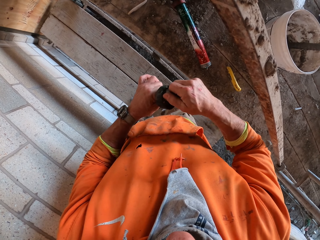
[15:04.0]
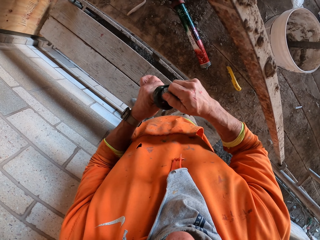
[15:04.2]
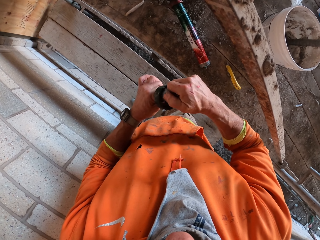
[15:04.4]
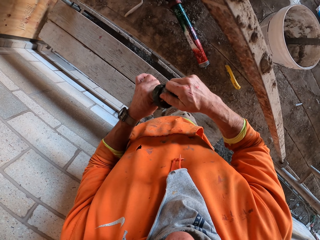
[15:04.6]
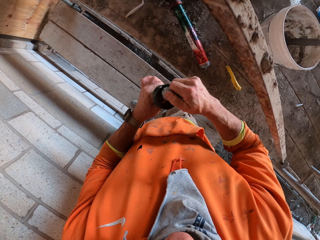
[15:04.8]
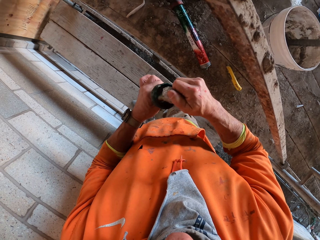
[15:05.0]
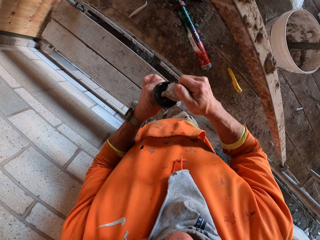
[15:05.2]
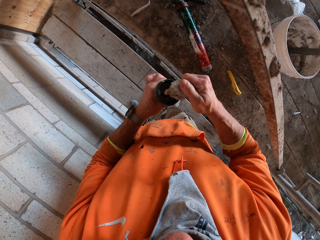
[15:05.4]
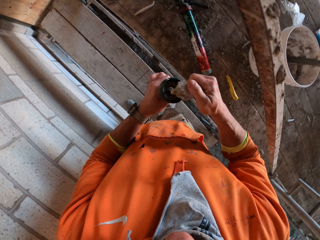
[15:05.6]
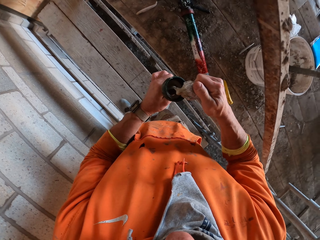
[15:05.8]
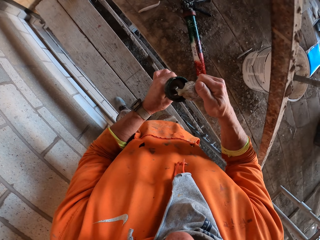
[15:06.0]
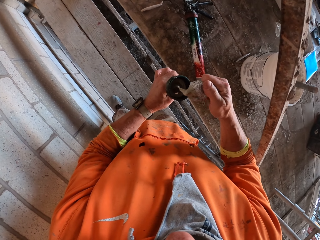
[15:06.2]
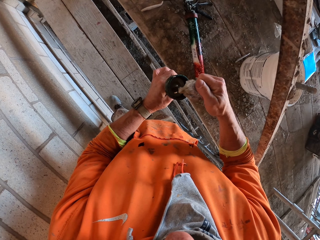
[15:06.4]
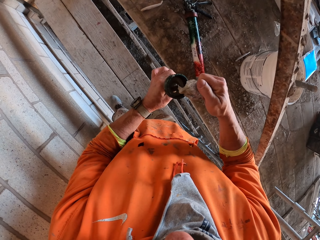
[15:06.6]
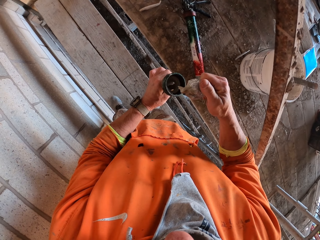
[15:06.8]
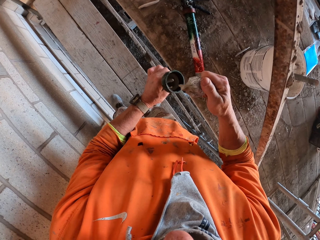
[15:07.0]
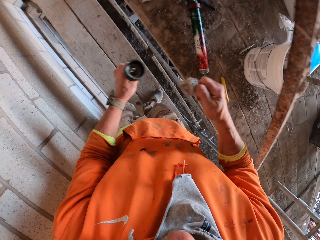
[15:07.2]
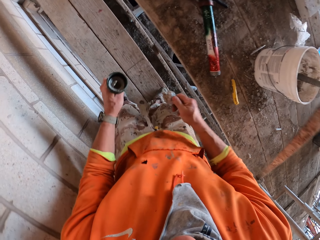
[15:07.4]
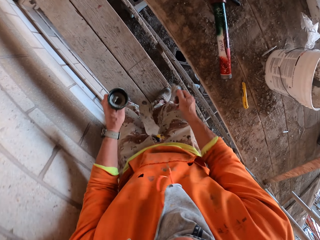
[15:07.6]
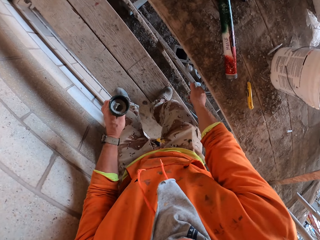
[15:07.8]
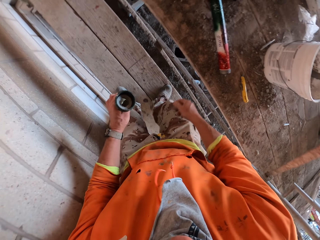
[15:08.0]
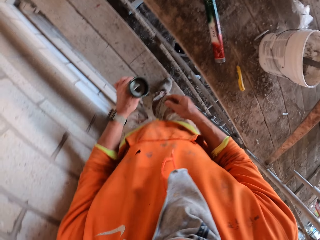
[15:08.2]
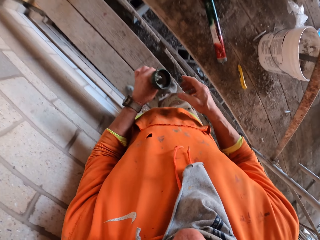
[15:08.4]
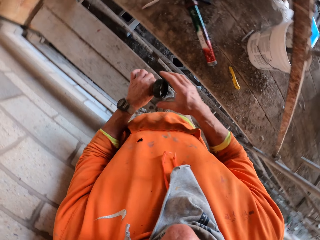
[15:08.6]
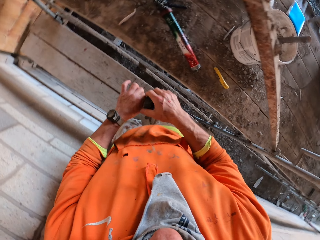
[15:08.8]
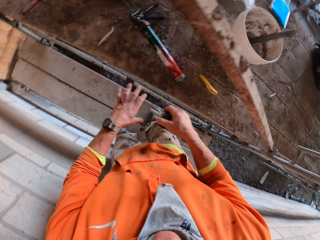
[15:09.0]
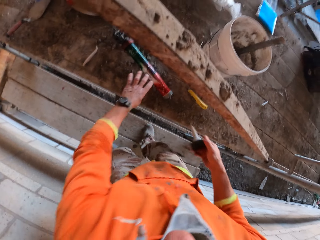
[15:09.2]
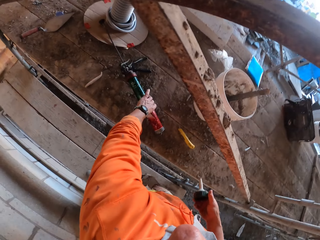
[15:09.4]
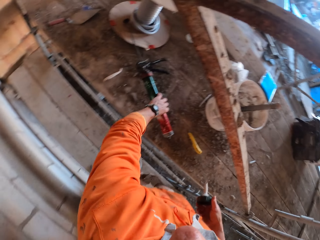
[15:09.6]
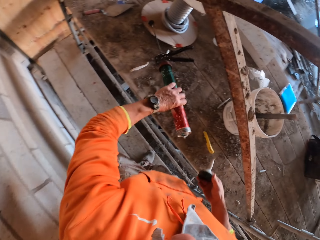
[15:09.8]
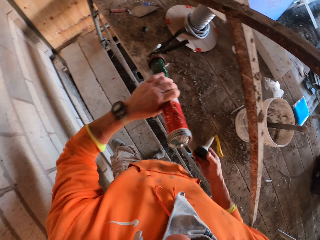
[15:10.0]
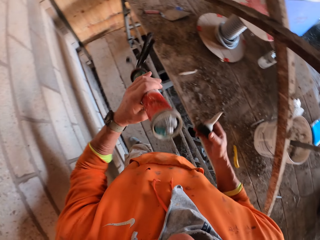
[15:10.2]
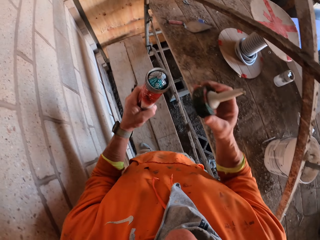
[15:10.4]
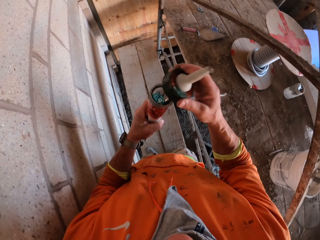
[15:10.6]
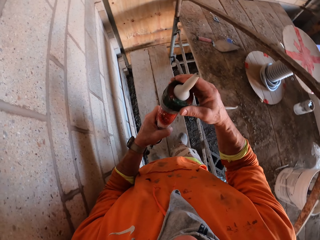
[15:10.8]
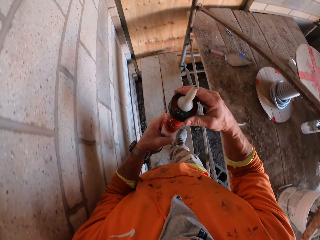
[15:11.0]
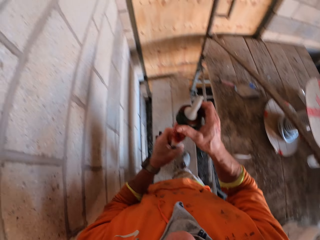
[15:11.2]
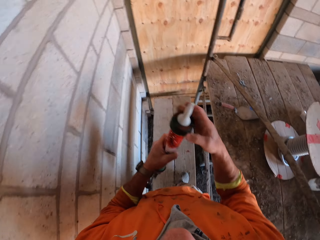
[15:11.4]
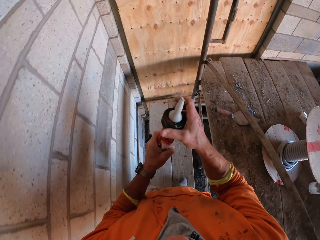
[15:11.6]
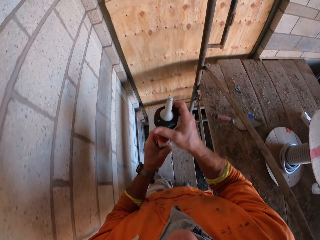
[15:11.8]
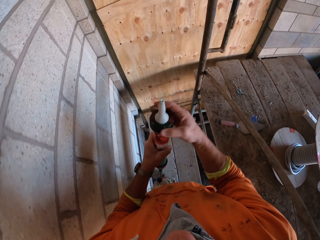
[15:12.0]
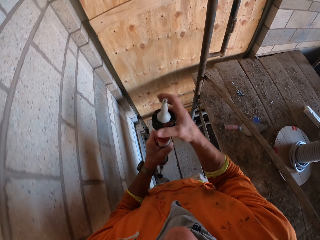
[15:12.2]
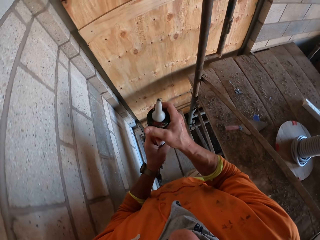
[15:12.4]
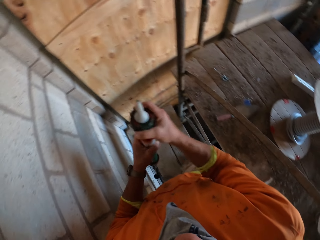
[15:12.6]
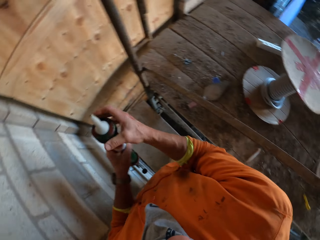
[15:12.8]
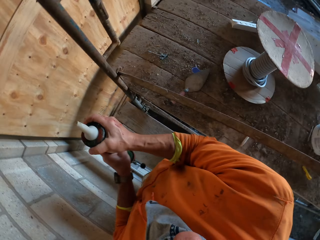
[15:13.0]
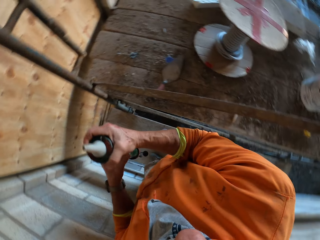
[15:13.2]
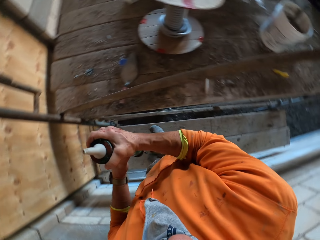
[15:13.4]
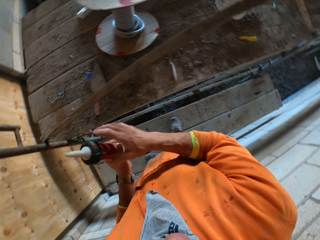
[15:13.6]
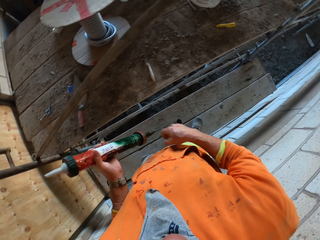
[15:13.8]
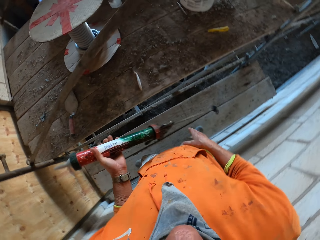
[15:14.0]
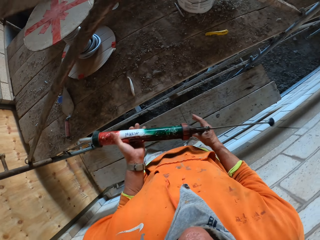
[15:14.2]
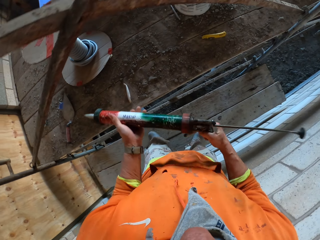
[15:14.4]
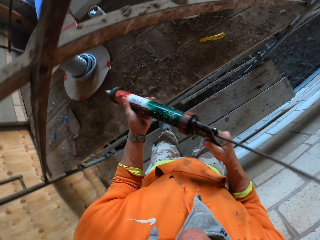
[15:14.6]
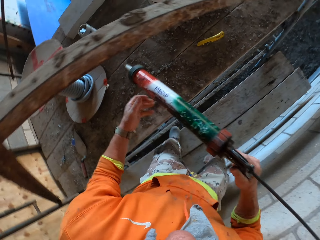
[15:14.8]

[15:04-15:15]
The camera wearer swings the right hand. They throw the paper. They drop the silicone packet on the ground. They swing the right hand. They swing the left hand. They move the silicone gun lid to the right hand. They pick up the silicone gun with the left hand. They close the silicone gun with the right hand. They move. They swing the right hand.

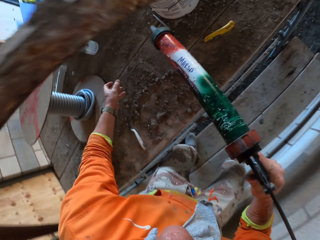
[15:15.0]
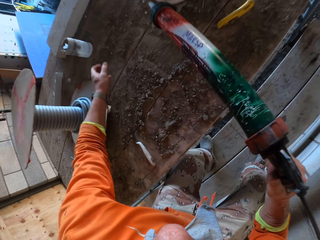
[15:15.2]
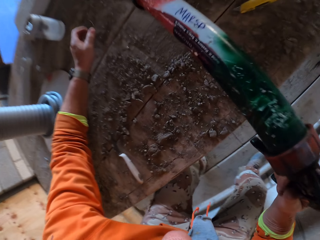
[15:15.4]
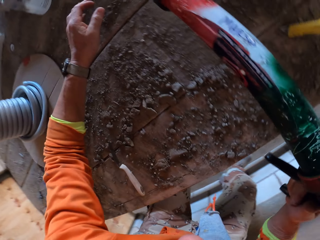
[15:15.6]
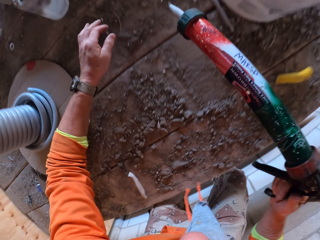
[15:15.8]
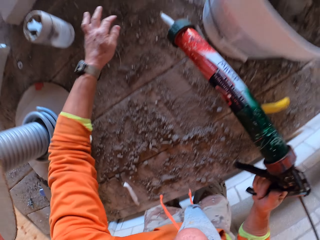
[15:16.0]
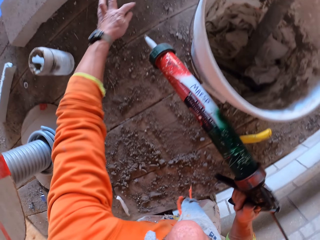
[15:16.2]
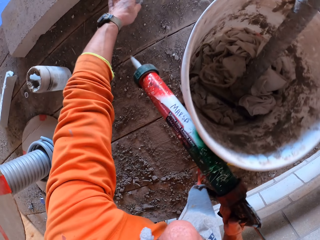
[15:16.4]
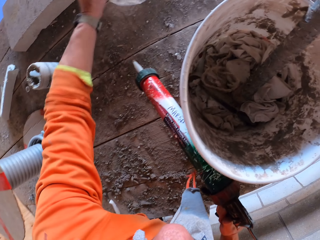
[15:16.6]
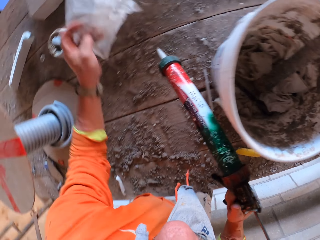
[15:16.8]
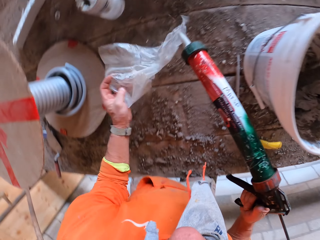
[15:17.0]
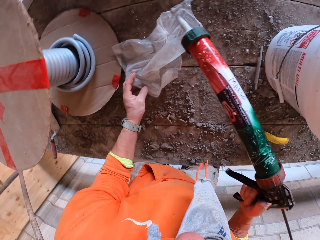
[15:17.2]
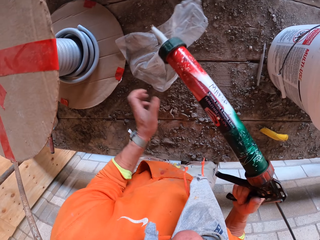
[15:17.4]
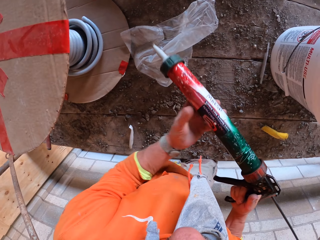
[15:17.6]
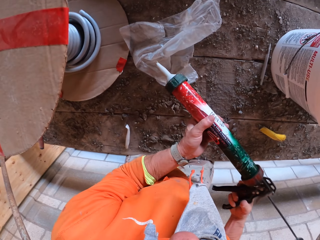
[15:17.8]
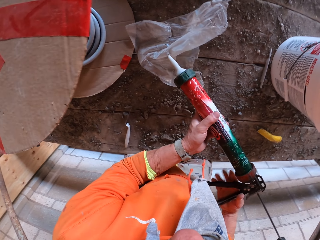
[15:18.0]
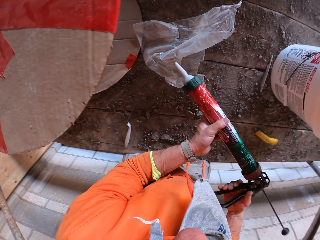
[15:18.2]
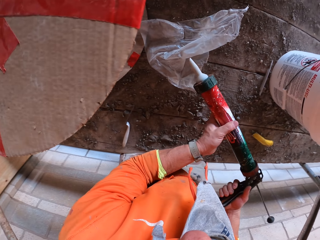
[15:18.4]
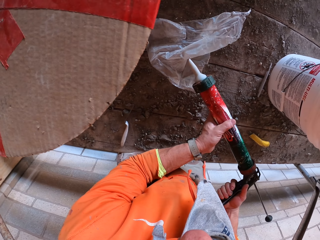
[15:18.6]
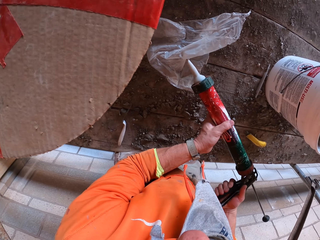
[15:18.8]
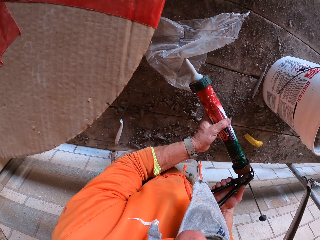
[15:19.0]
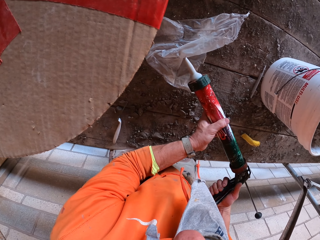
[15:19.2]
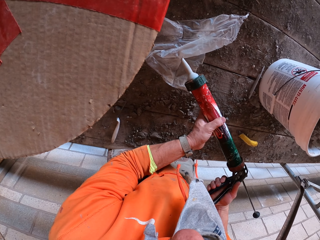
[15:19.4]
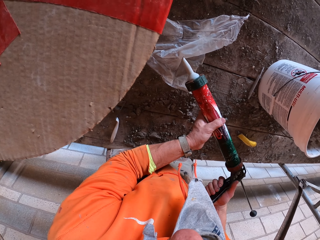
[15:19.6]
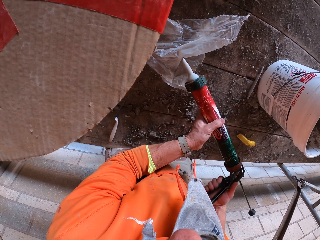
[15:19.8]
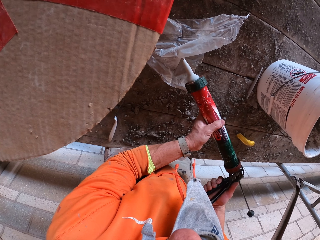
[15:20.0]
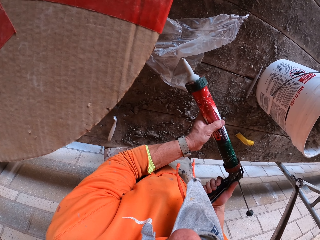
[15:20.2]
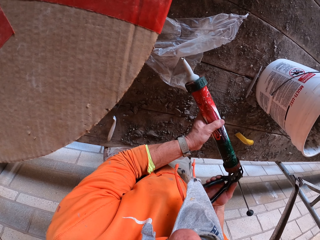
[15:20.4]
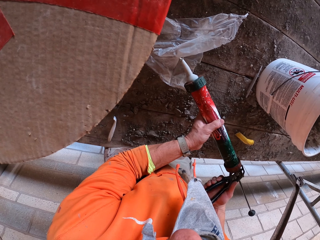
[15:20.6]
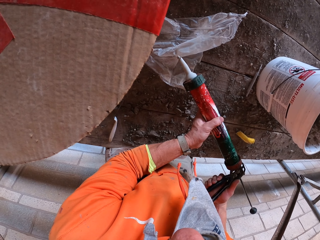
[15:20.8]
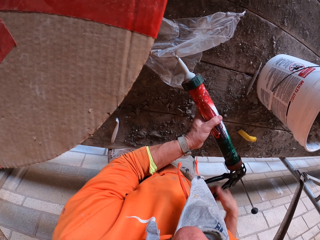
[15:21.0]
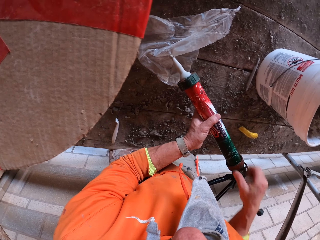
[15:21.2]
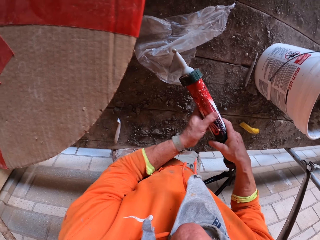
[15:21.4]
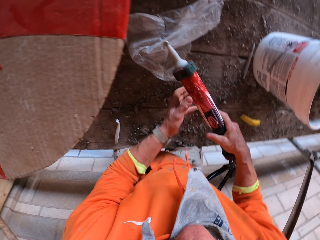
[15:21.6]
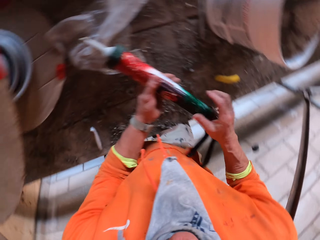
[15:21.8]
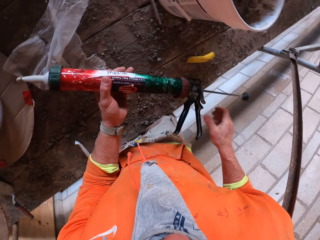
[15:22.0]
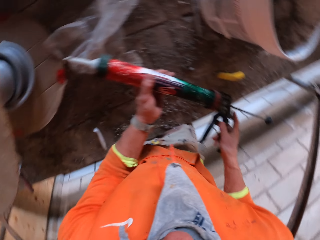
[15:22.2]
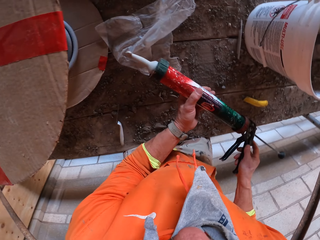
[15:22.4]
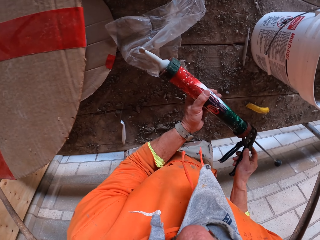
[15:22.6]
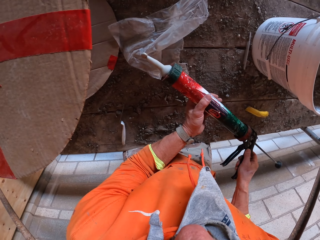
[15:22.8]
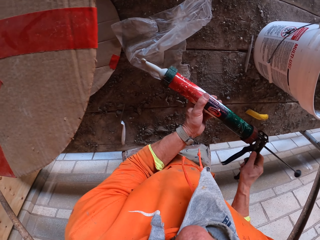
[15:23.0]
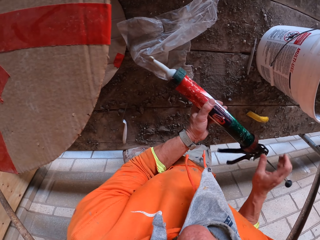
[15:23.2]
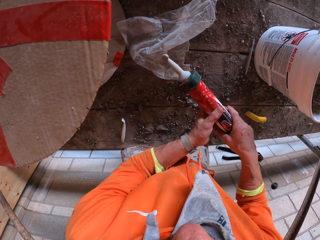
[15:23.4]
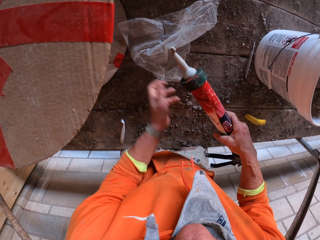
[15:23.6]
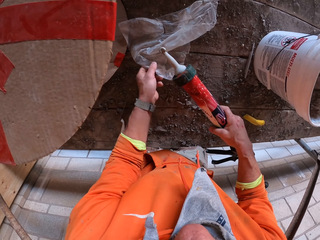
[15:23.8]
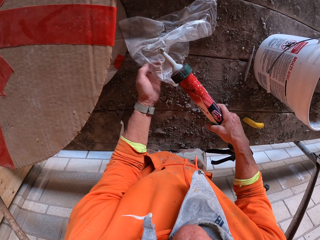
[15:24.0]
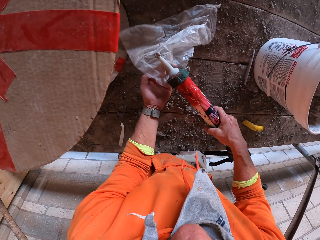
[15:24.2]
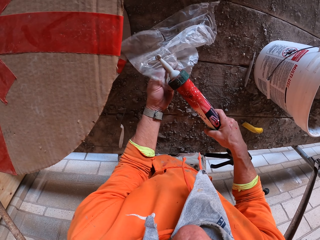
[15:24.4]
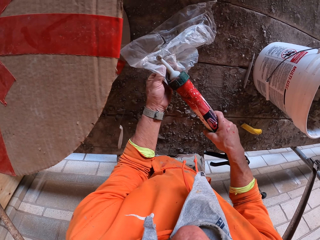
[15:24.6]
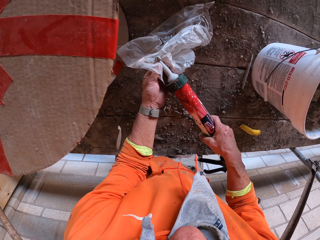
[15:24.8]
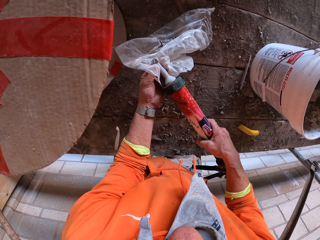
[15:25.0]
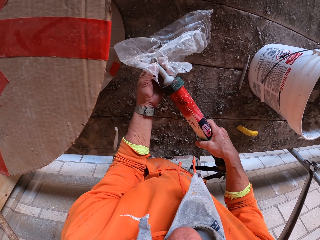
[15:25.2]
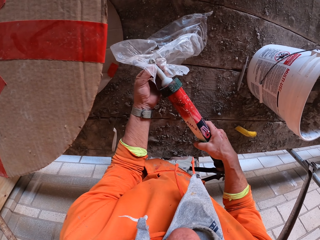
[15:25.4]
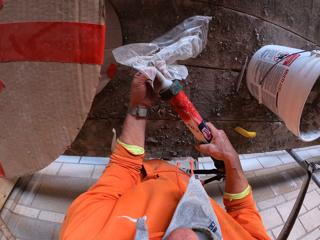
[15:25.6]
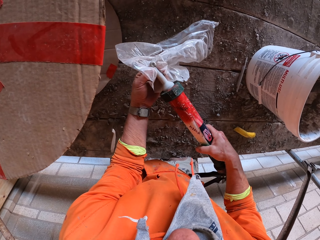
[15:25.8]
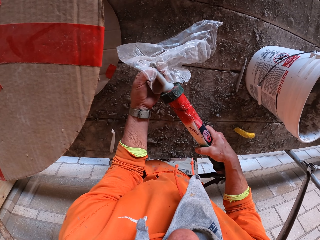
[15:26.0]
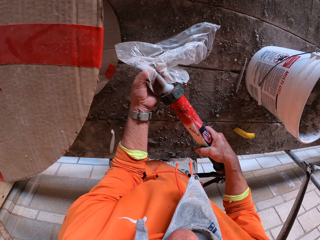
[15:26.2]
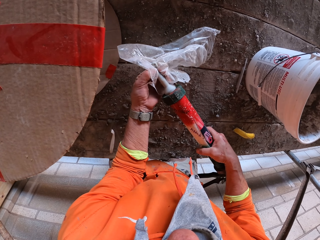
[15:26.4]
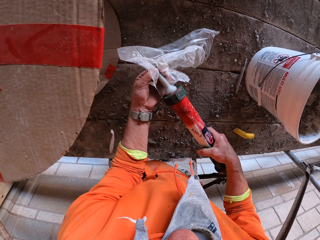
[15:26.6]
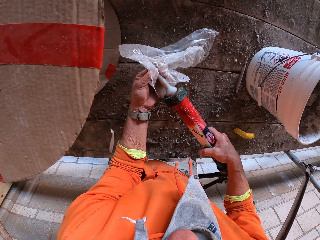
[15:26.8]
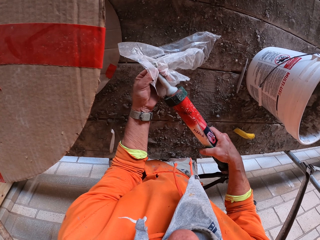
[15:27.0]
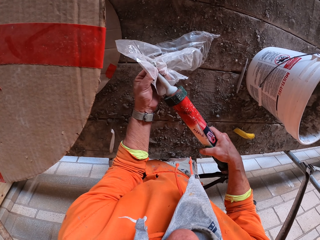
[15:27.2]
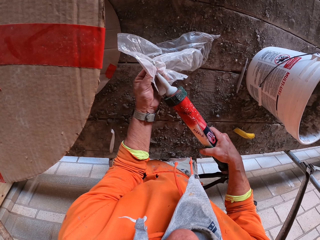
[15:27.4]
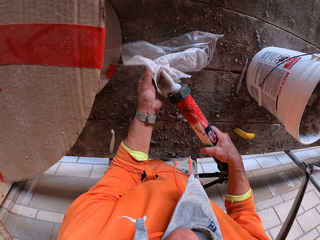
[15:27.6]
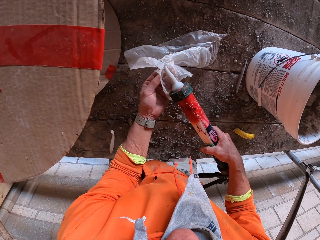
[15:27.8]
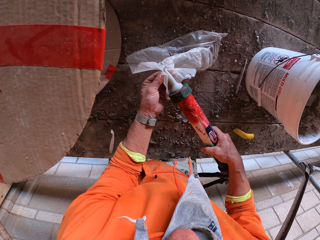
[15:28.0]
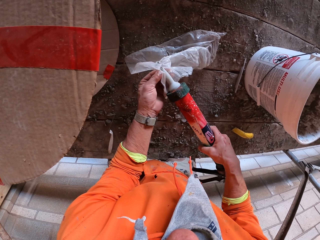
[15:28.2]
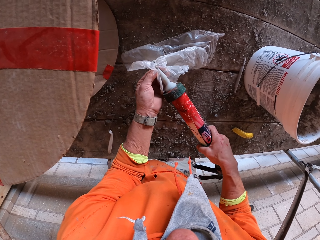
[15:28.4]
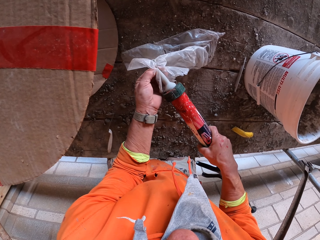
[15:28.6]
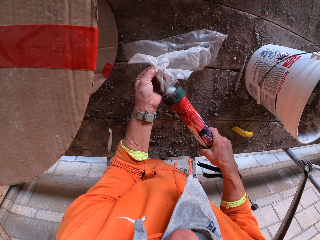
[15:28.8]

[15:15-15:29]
The camera wearer holds the silicone gun with the right hand. They swing the left hand. They pick up a nylon paper. They pull the polythene paper with the left hand. They put down the nylon paper. They swing the left hand. They hold the silicone gun with the left hand. They remove the silicone from the silicone gun. They pump the mortar gun. They move both hands on the silicone gun. They swing the left hand. They pick up the polythene bag with the left hand. They wipe cement from the mortar gun with the nylon paper.
